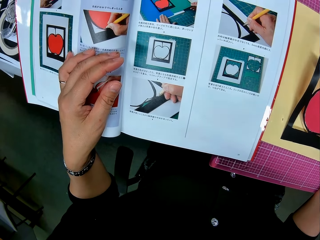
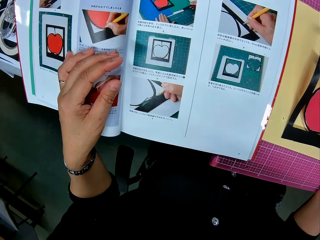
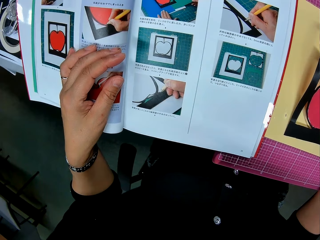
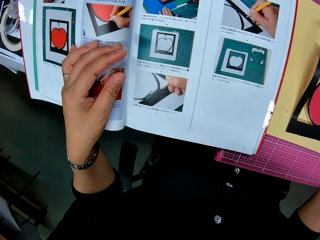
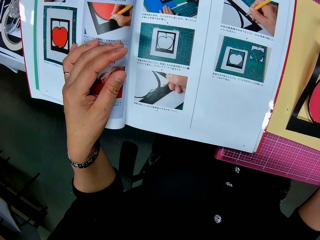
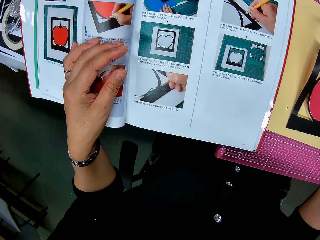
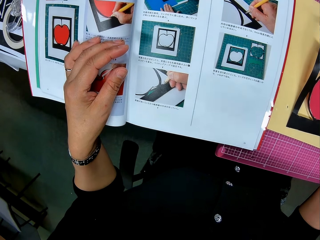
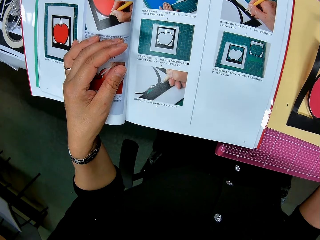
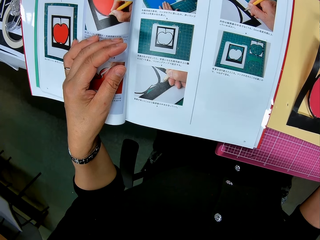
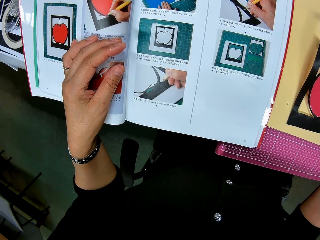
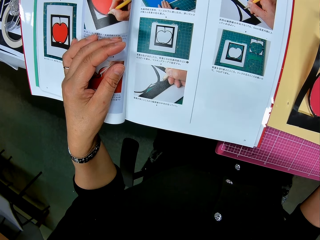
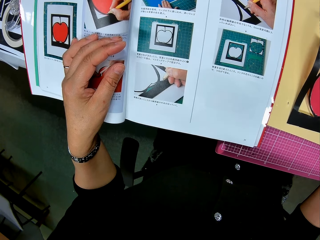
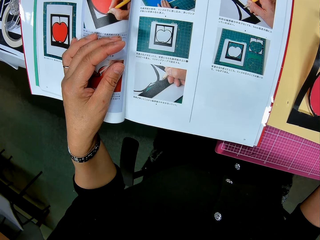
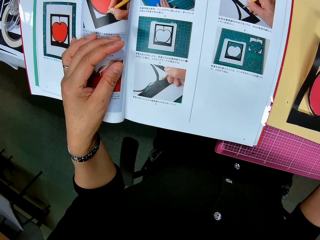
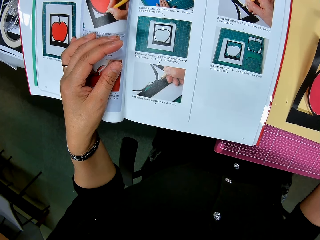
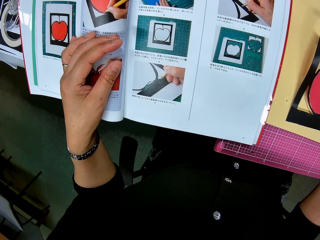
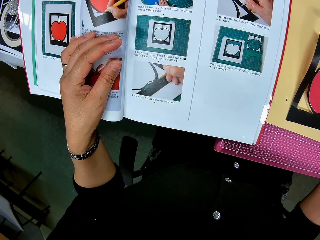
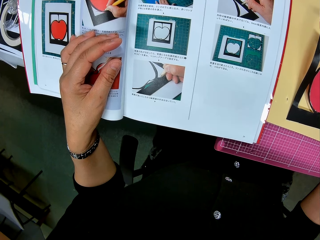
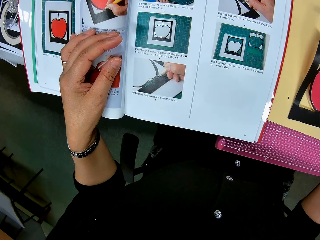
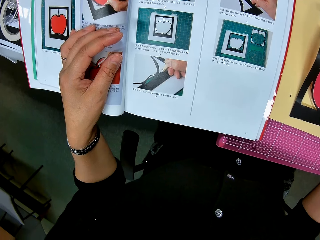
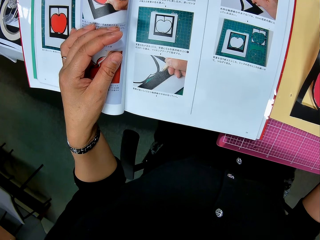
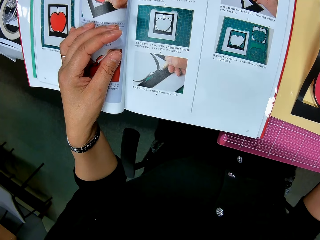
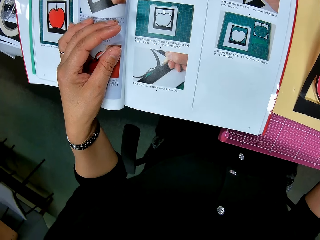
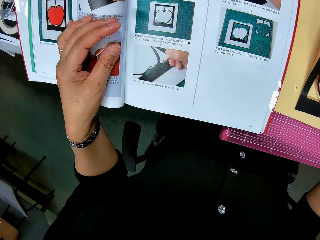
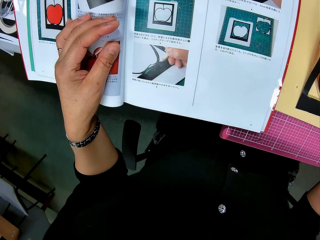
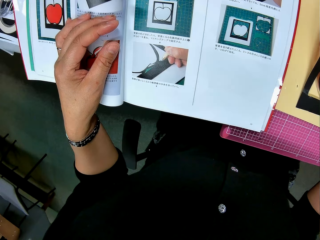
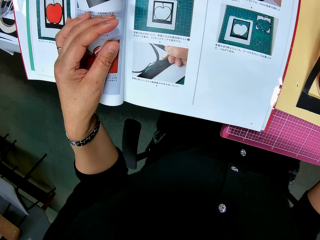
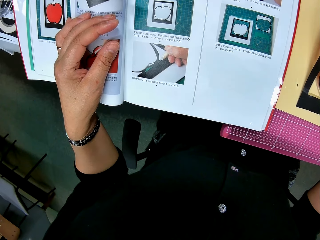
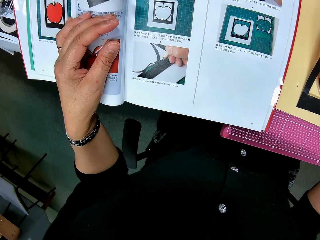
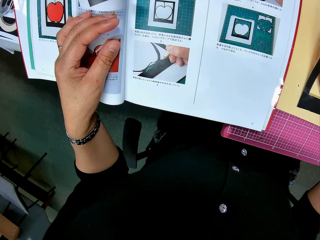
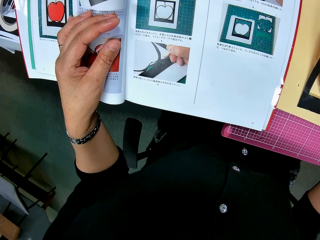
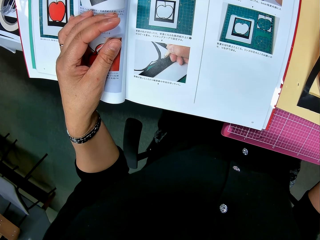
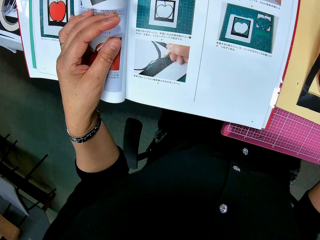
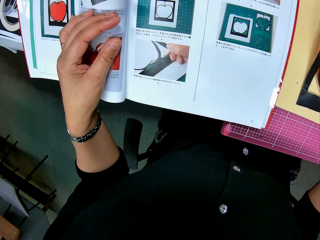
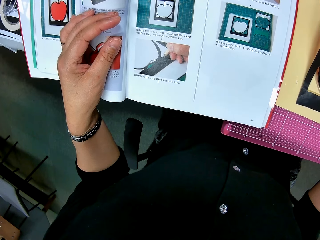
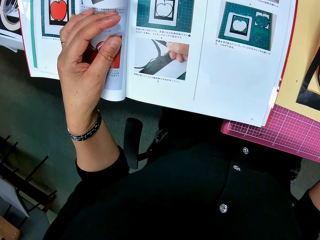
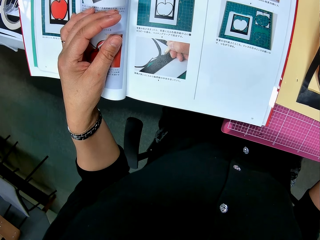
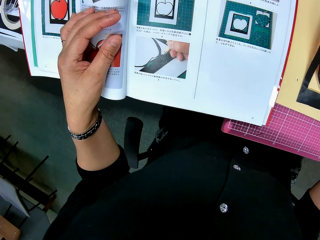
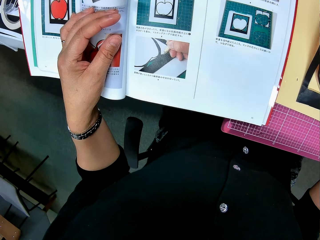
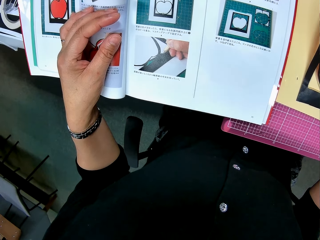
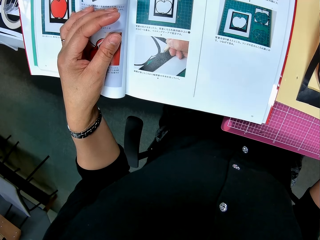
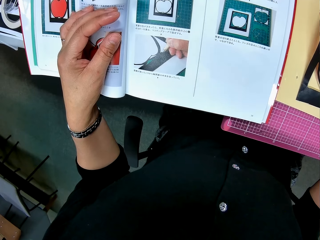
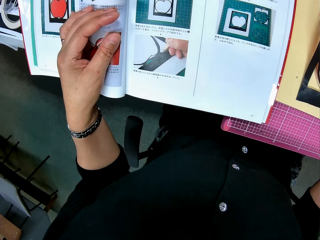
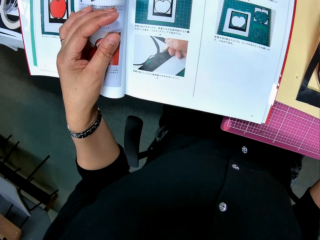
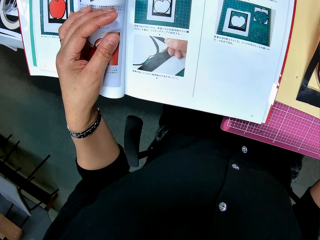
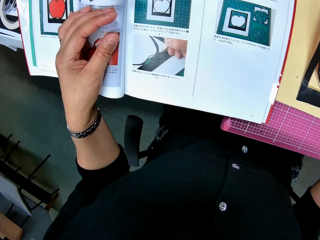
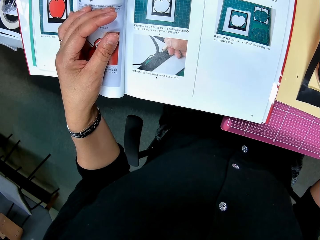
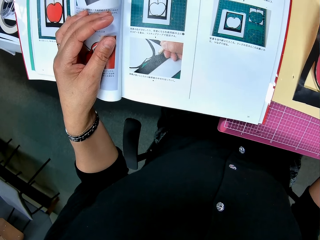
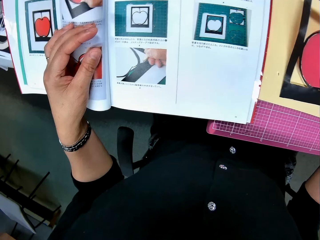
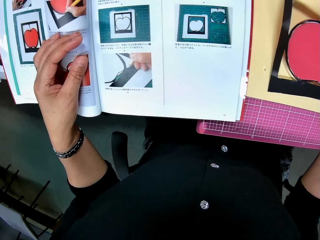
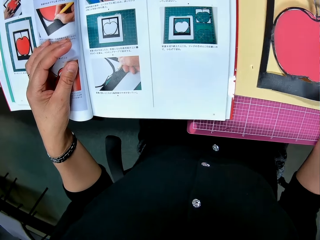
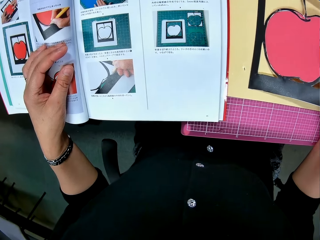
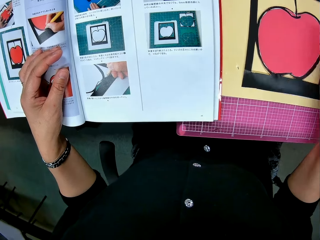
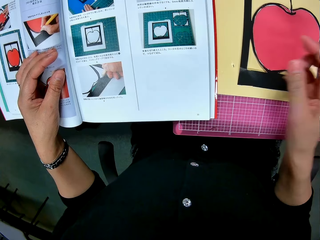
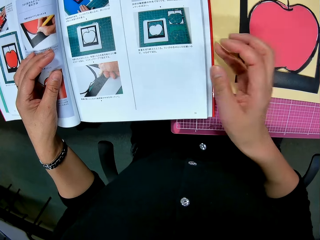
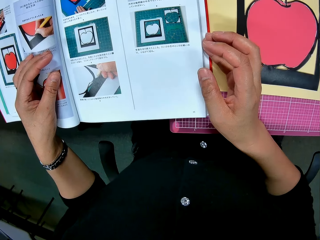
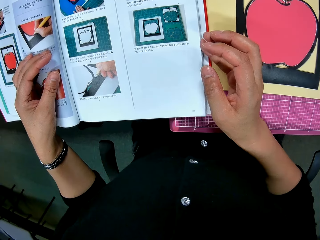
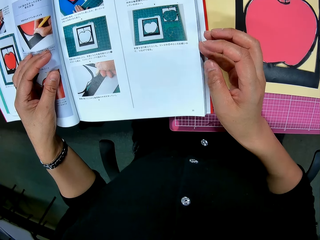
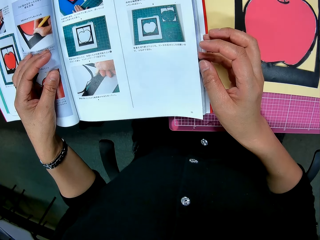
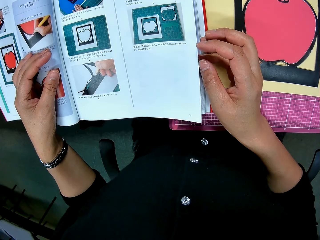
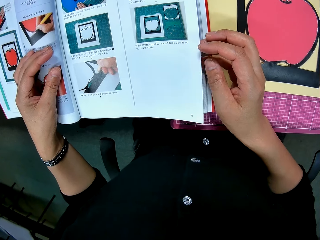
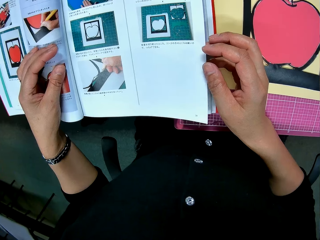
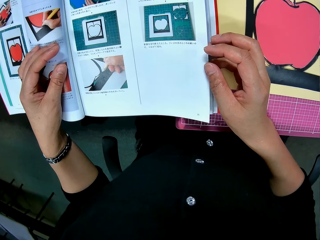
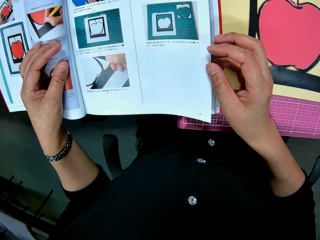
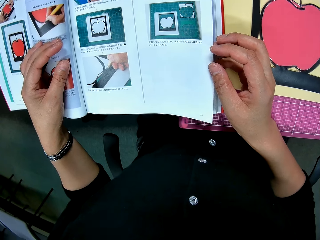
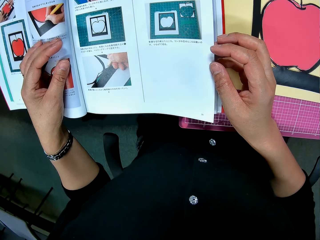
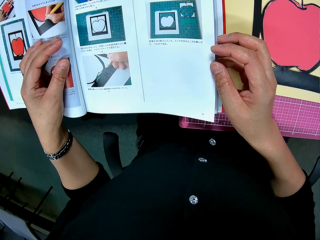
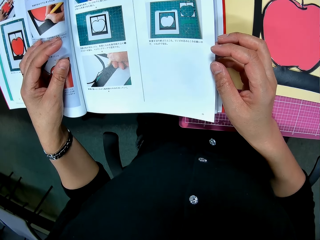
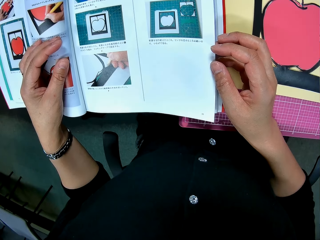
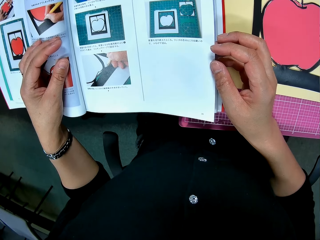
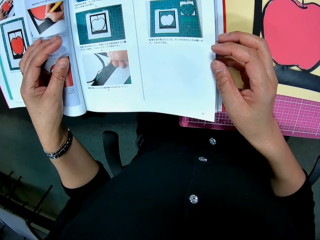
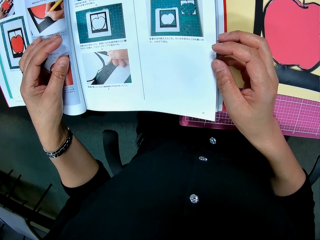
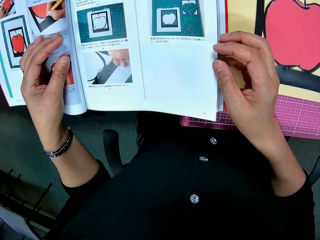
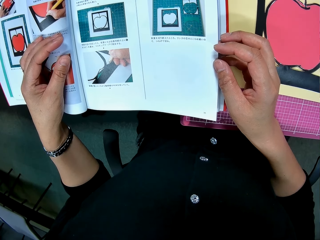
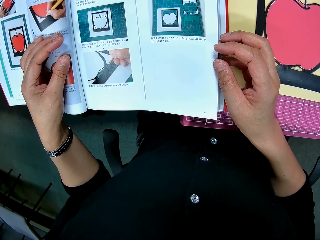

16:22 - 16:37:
The camera wearer looks at the book. She looks at something. She drops the apple art on her right hand from the cardboard on the table. She continues to study the book. She holds a book page with the right hand.

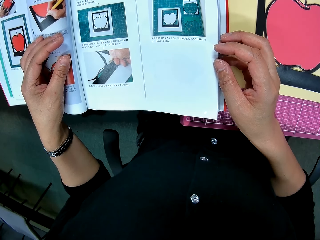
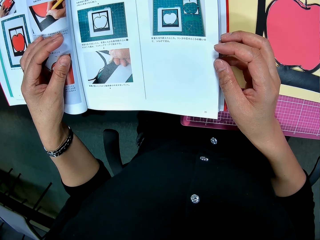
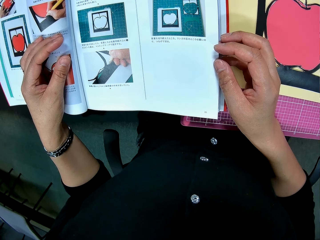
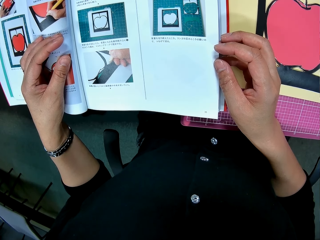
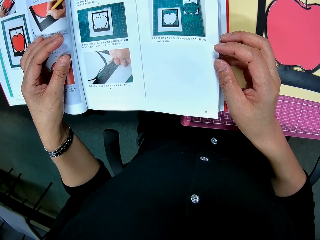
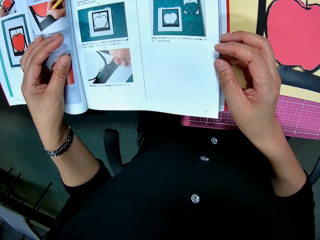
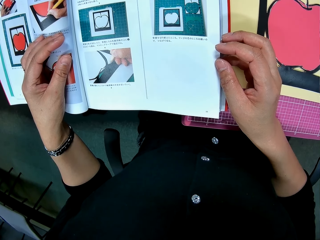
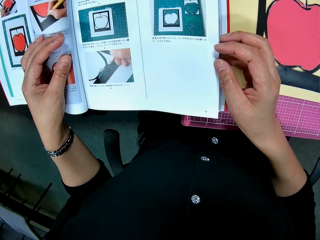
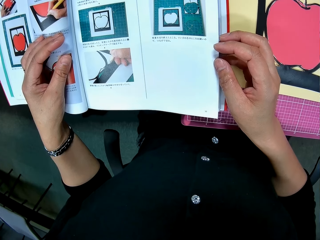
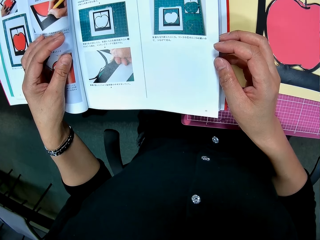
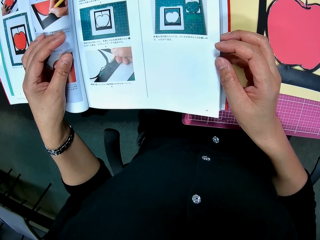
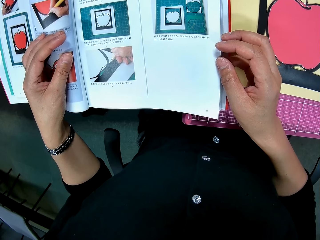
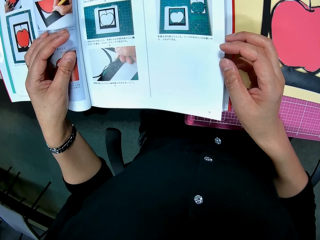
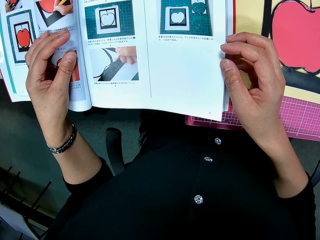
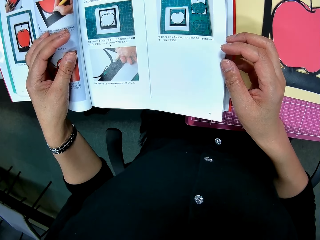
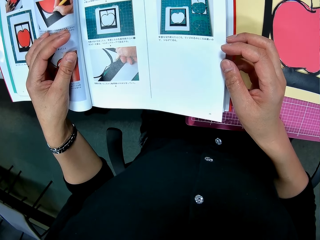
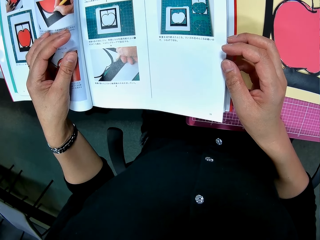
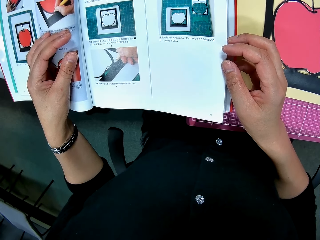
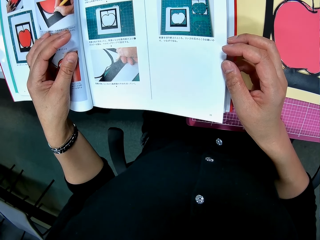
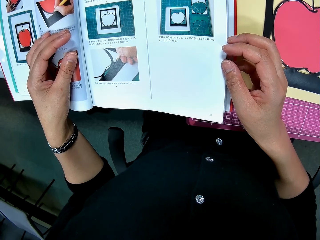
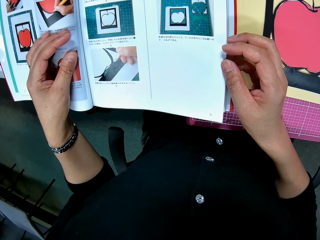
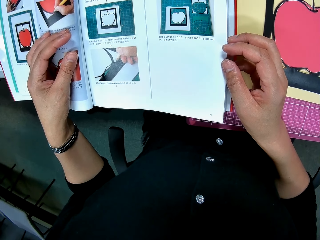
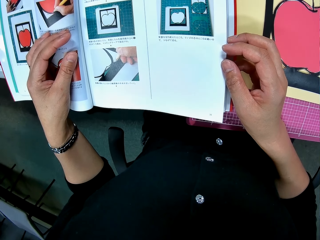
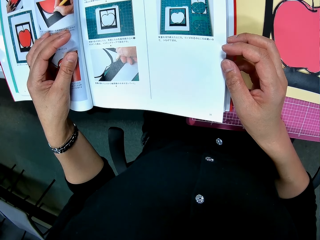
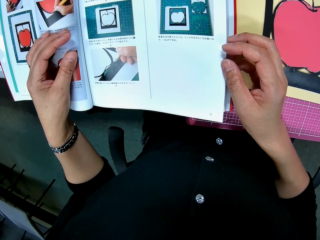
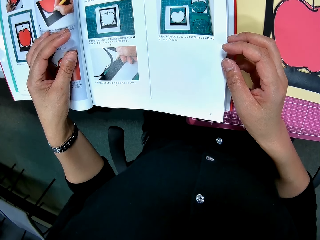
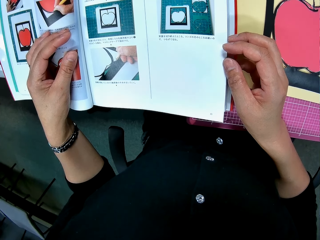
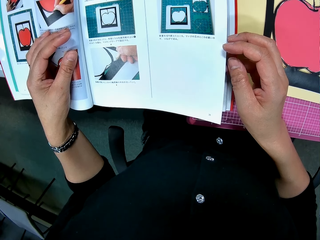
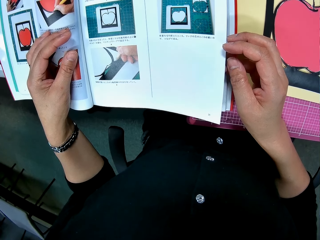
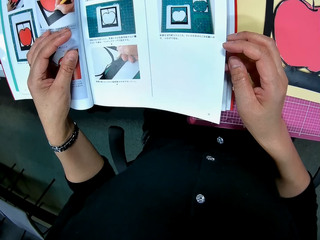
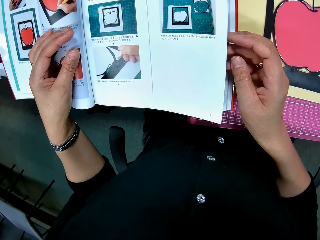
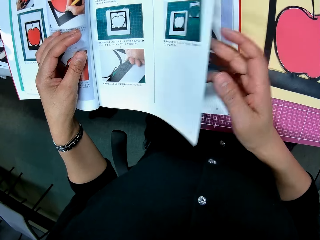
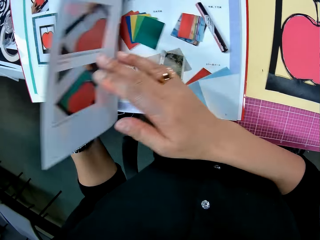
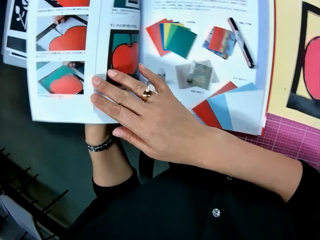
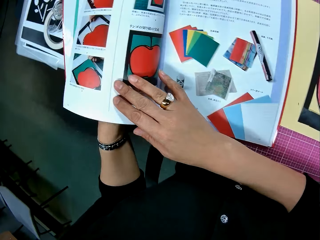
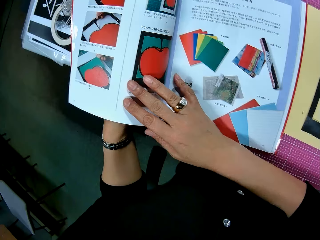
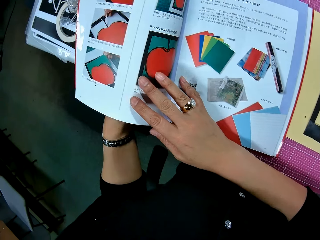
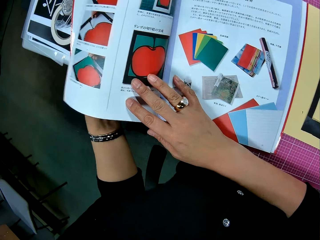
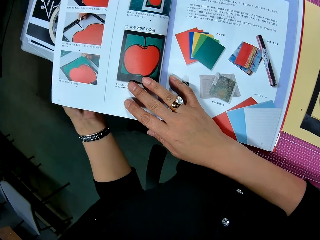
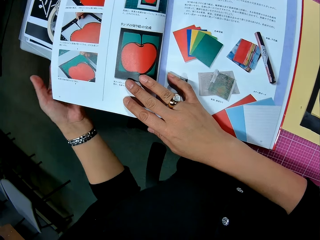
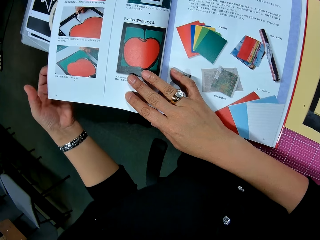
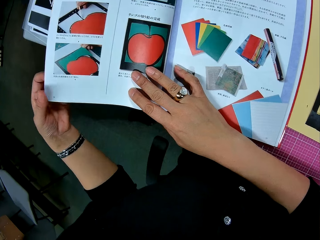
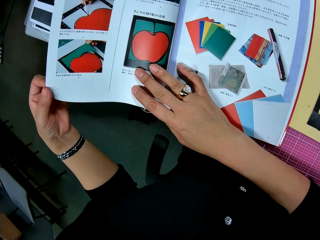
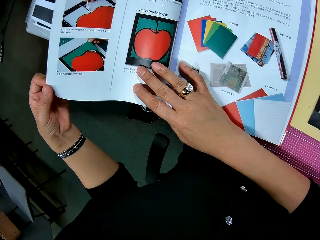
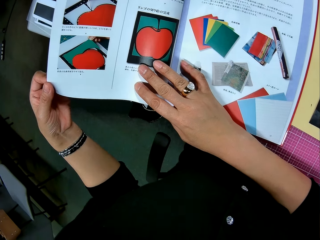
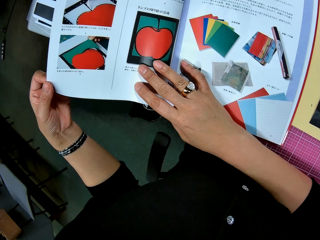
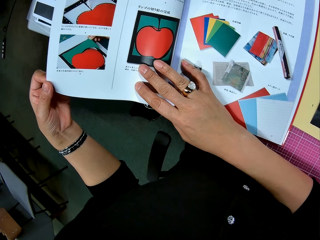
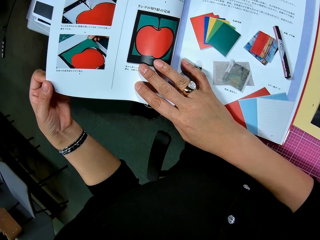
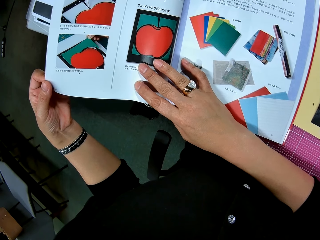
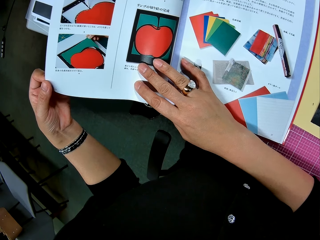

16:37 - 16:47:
The camera wearer turns the page of the book with the right hand. They continue to study the book.
